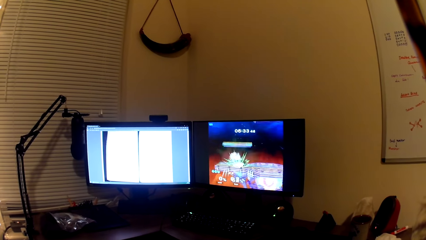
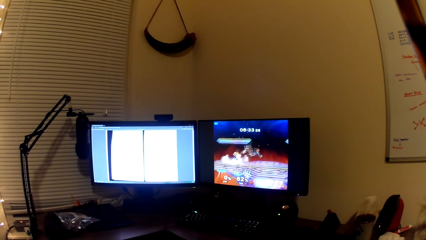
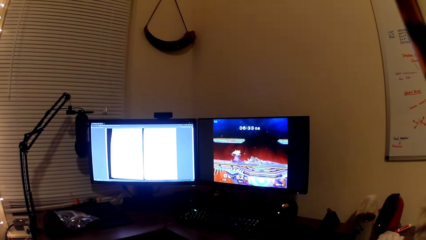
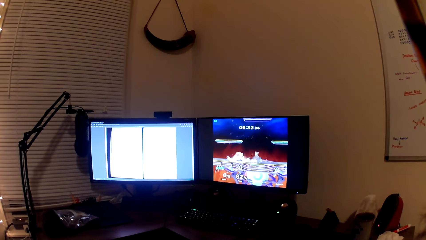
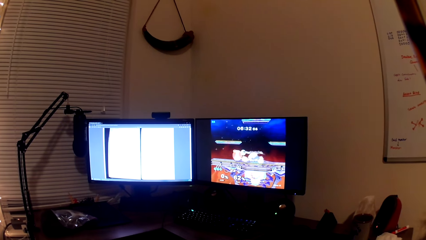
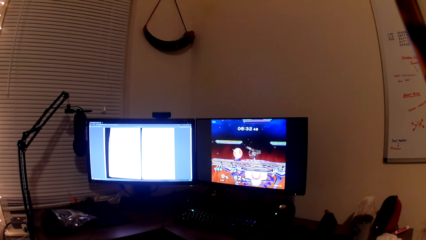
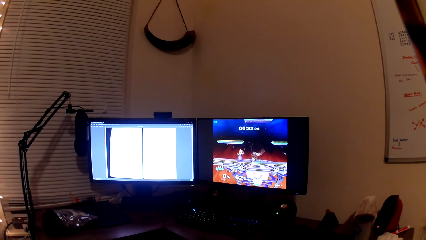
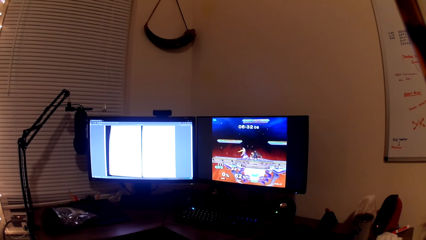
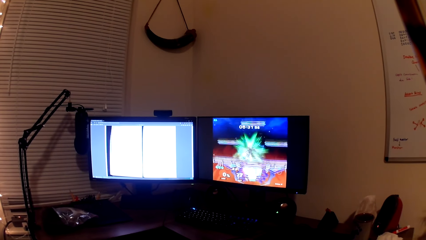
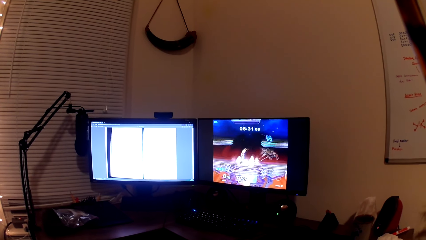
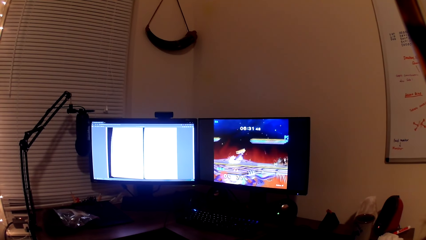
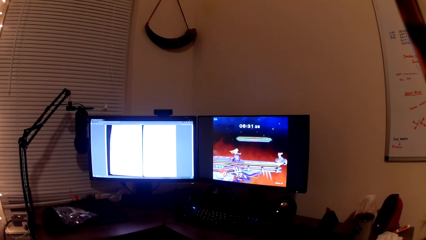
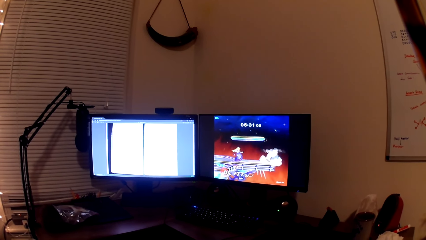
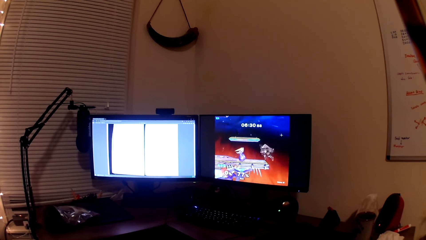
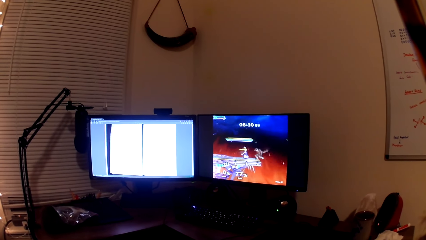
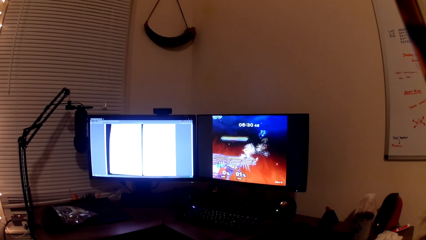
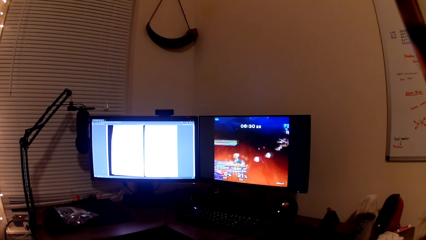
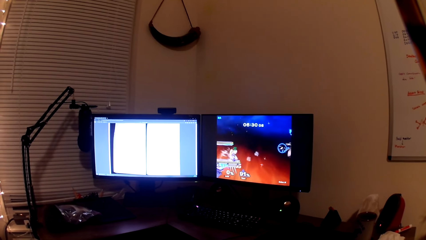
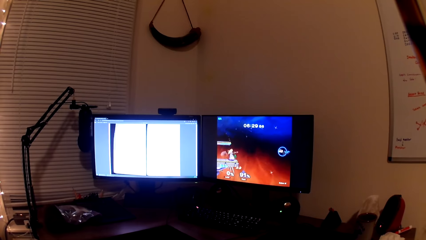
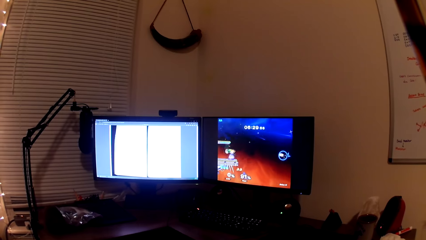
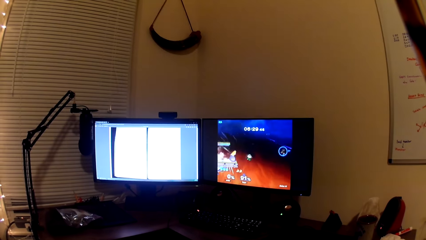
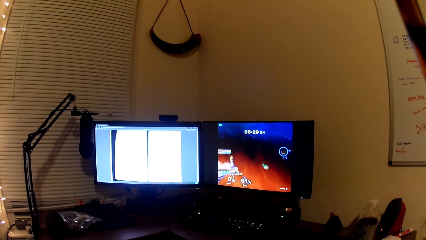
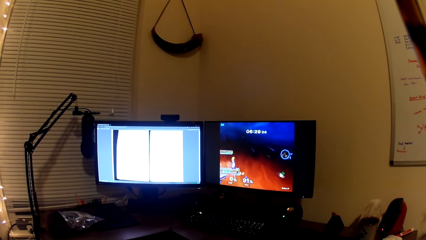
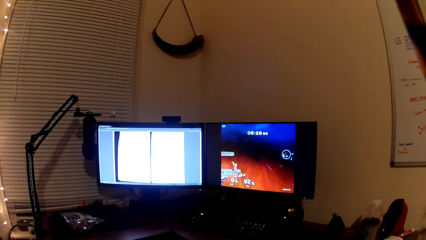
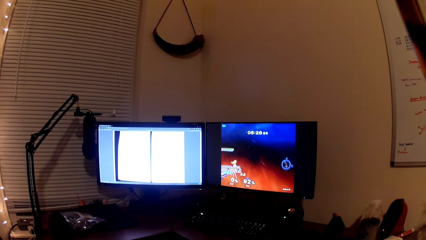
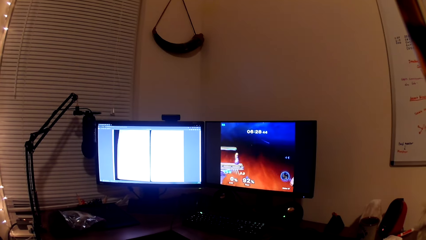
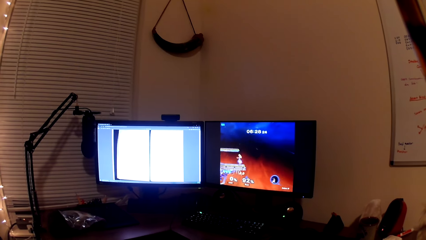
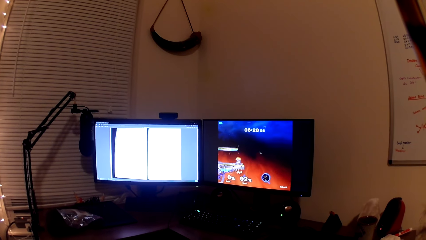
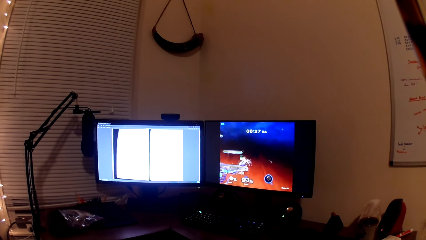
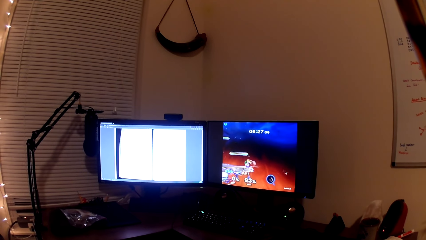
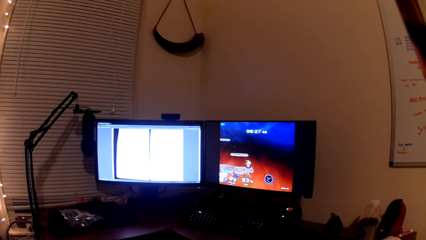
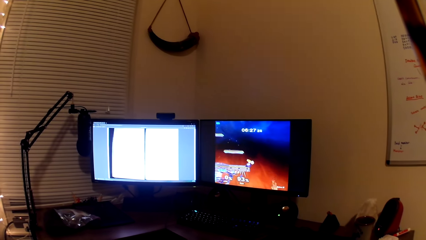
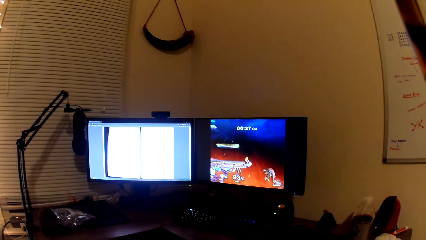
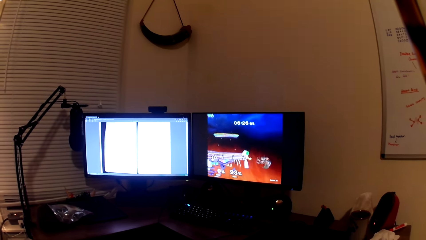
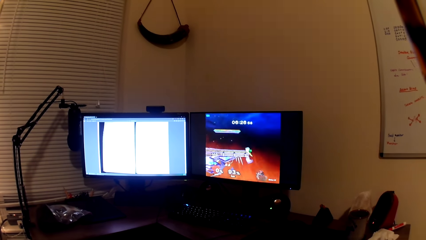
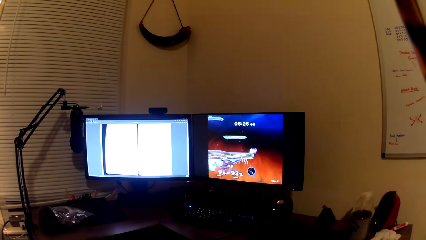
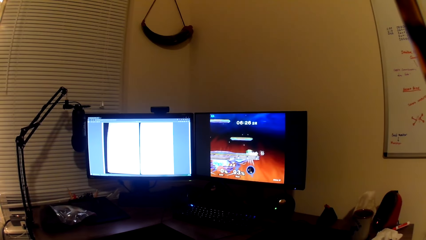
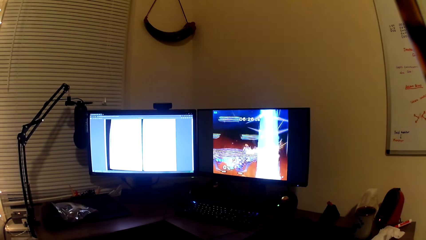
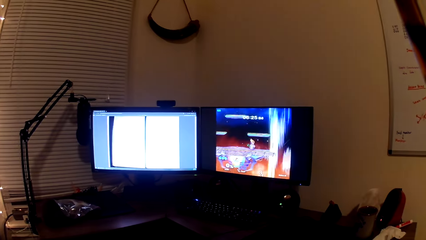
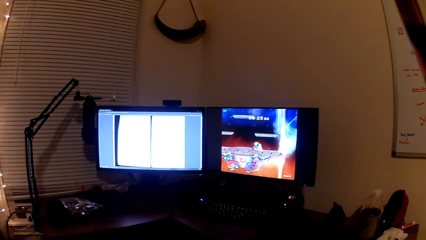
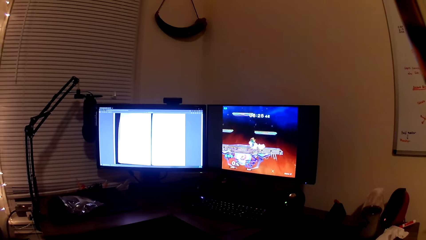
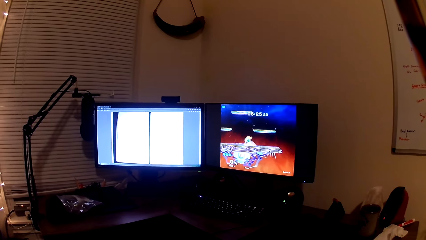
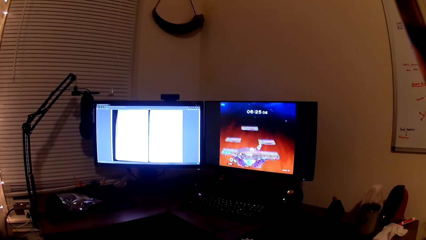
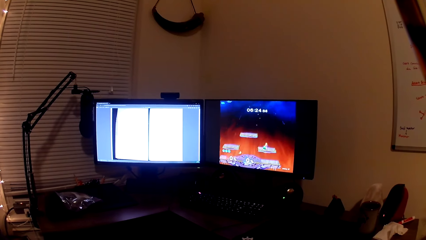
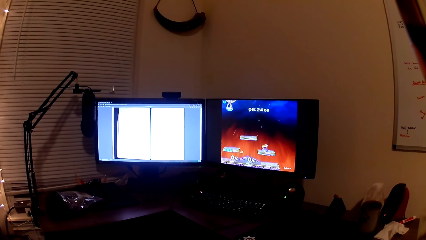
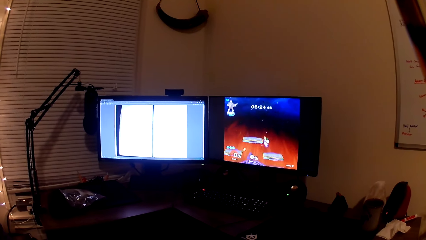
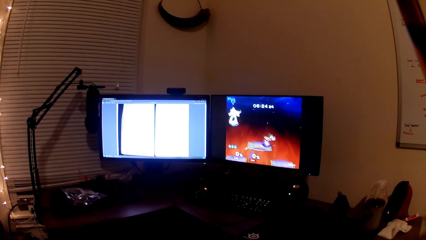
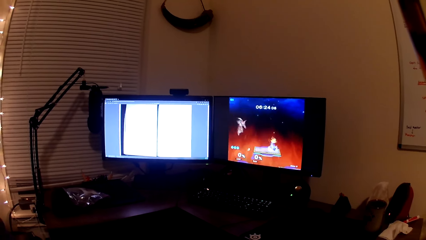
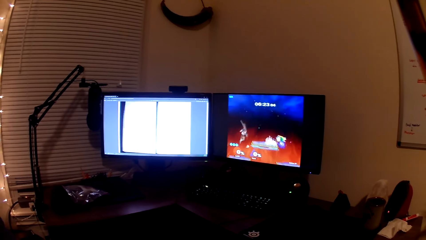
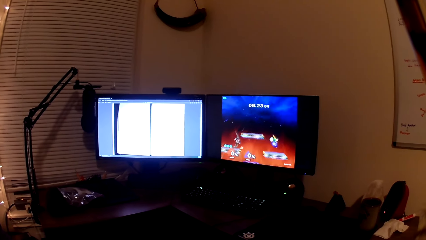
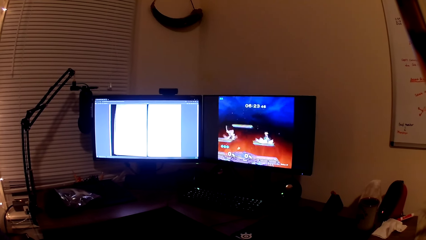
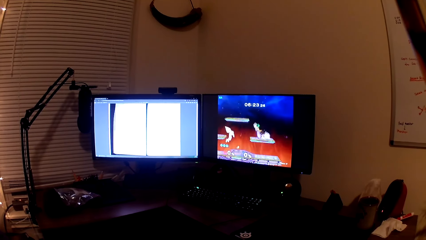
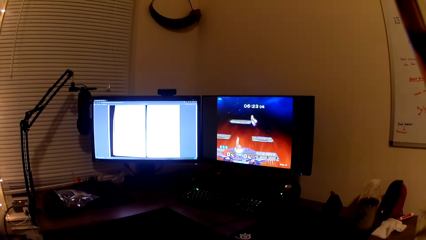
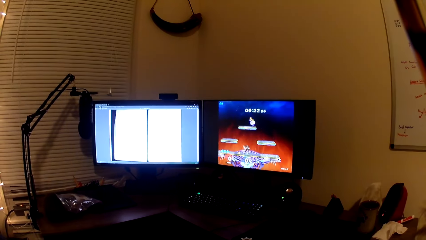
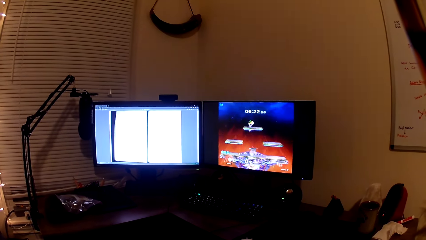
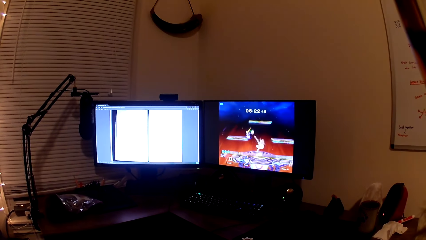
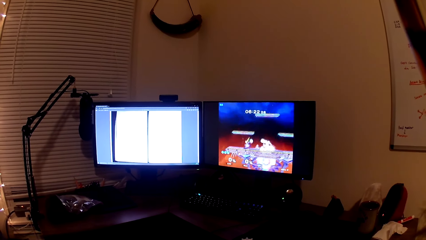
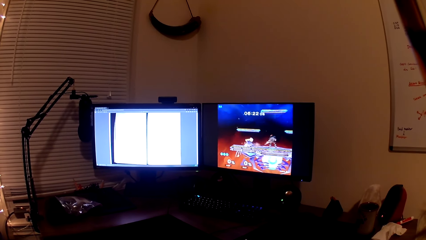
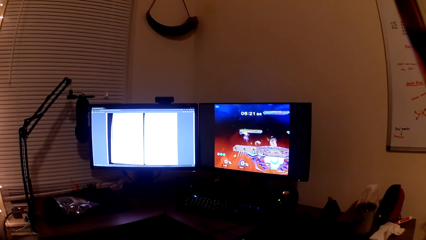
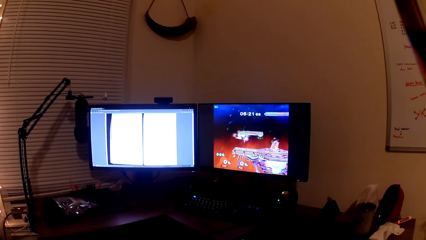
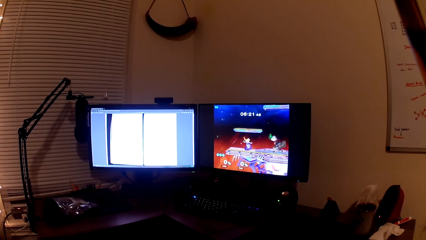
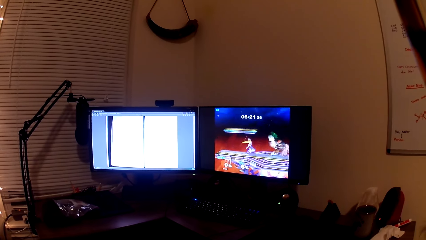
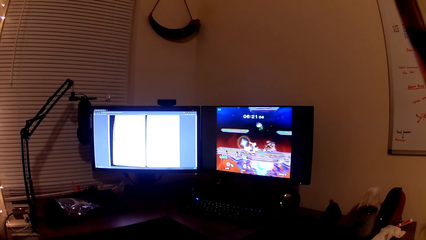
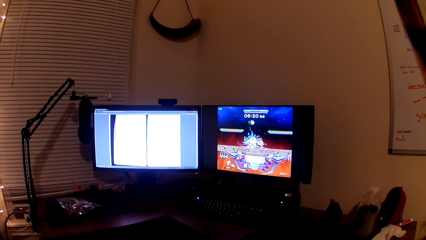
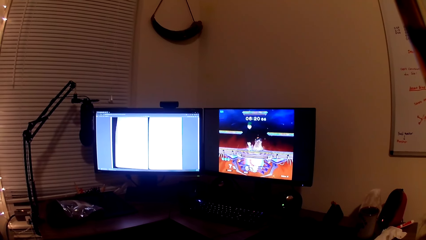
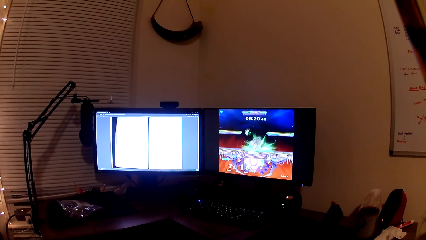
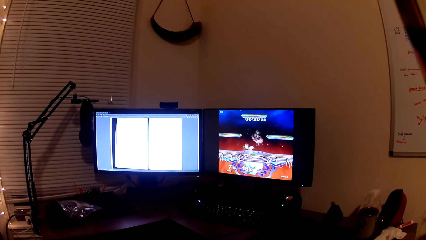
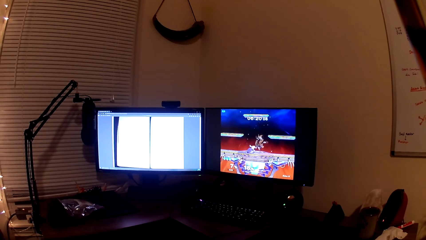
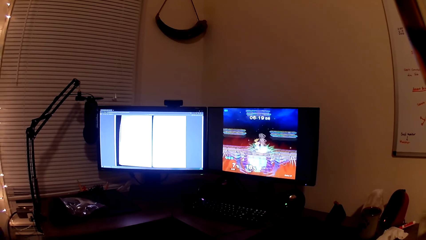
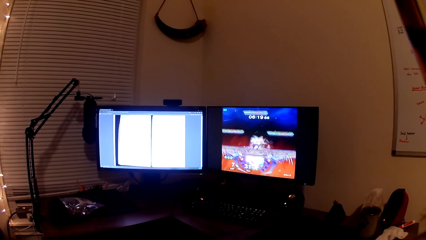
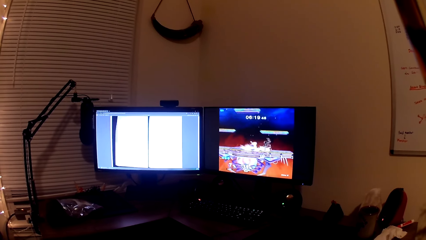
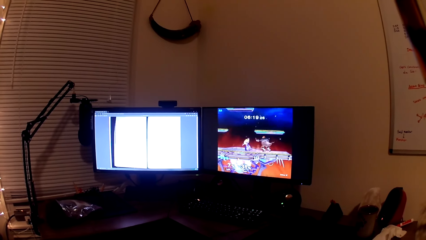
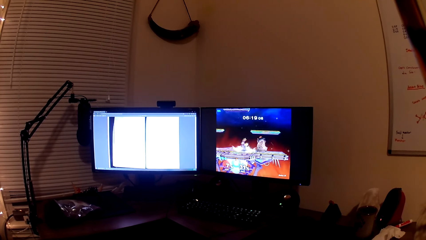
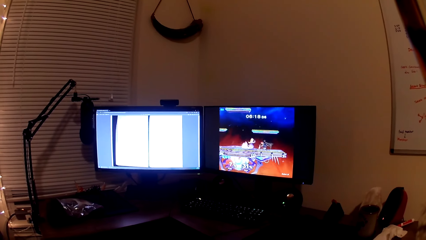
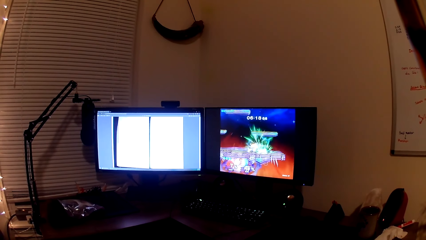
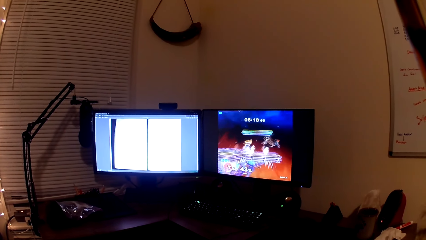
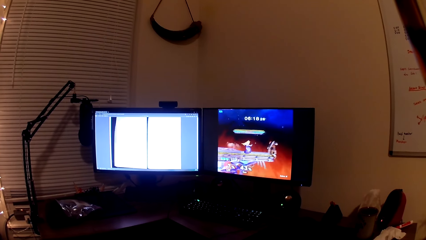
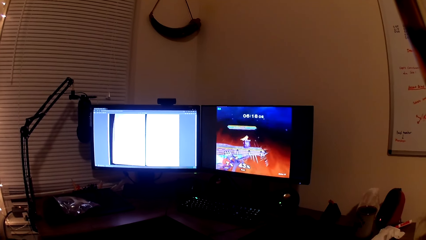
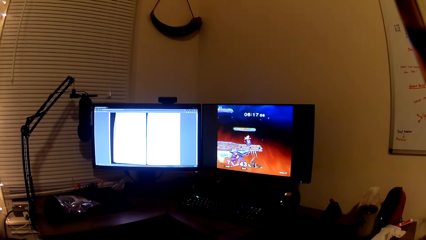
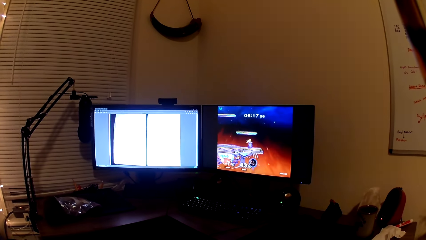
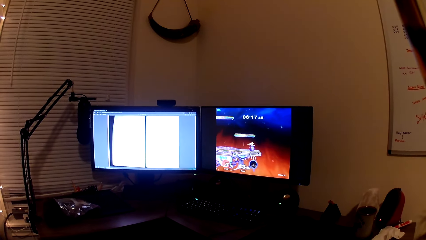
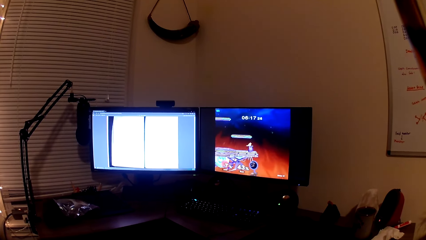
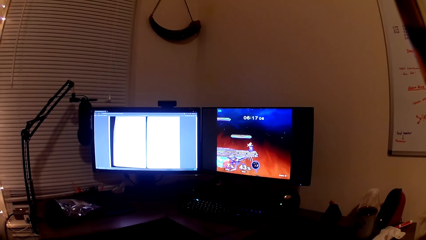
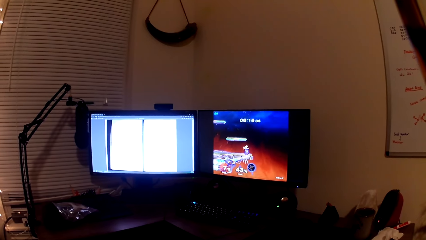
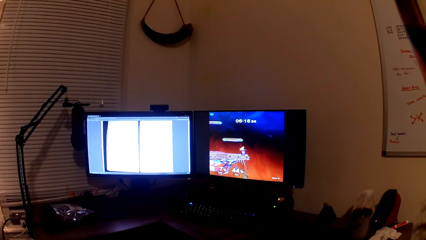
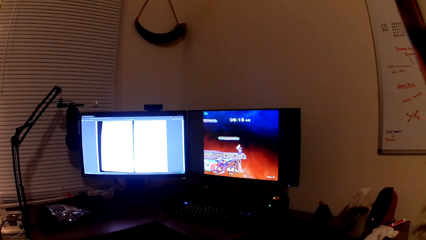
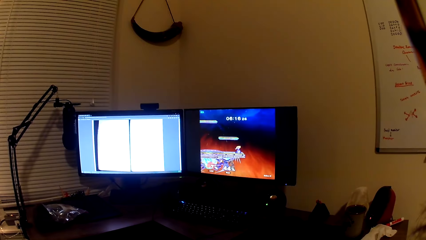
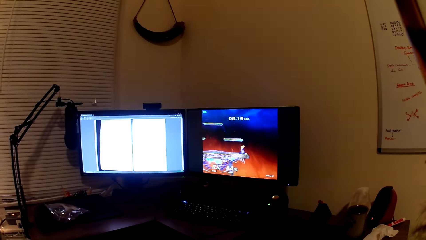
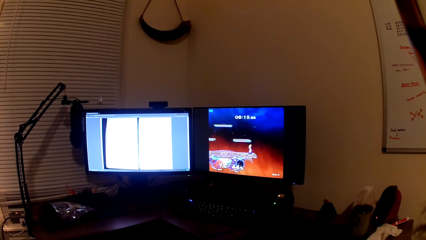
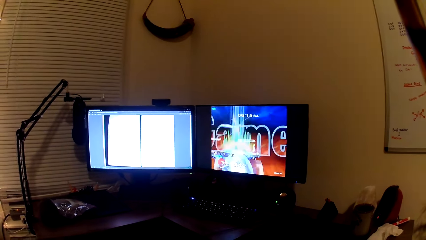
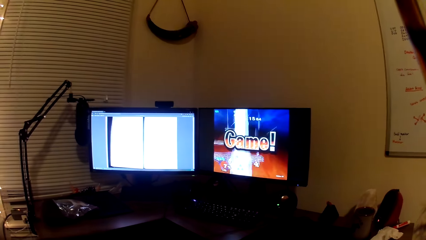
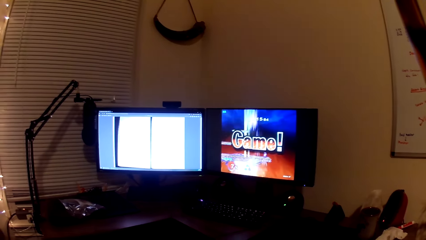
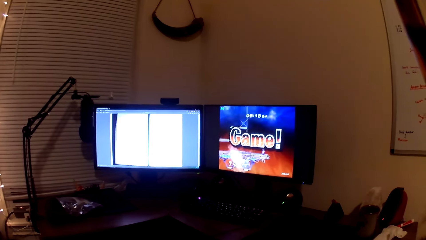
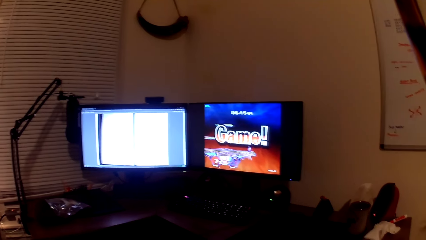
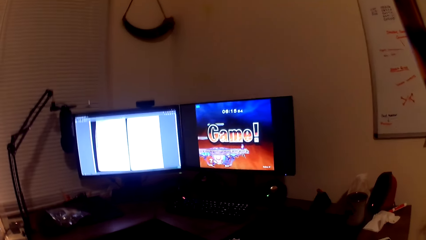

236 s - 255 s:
The camera wearer converses with a man. They converse with the man again. They play the computer game. The man converses with the camera wearer. The camera wearer plays the computer game.
